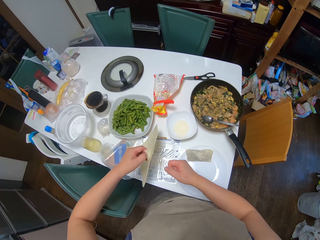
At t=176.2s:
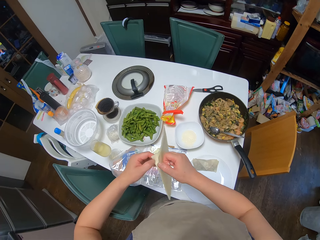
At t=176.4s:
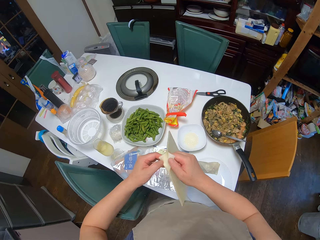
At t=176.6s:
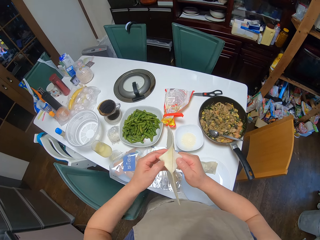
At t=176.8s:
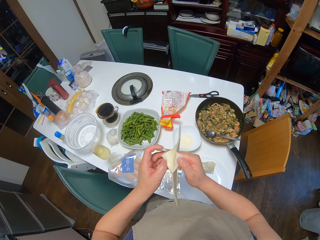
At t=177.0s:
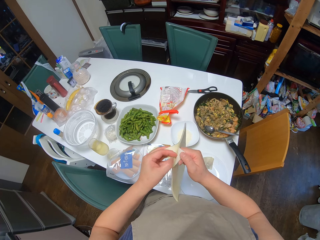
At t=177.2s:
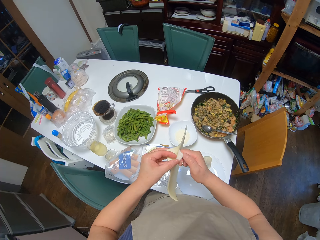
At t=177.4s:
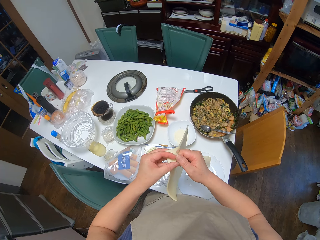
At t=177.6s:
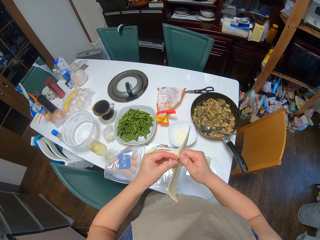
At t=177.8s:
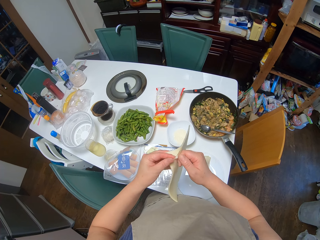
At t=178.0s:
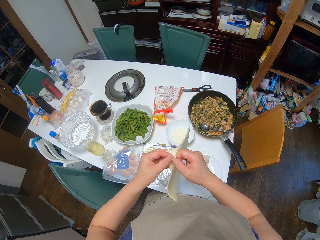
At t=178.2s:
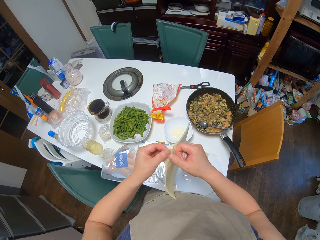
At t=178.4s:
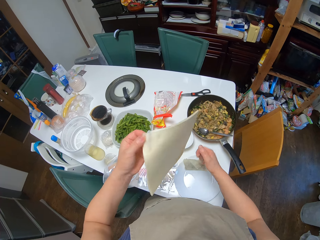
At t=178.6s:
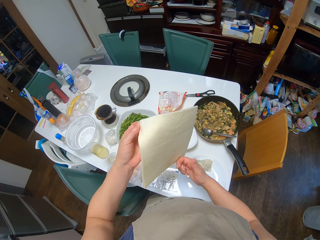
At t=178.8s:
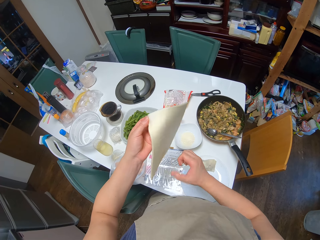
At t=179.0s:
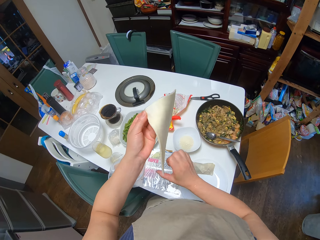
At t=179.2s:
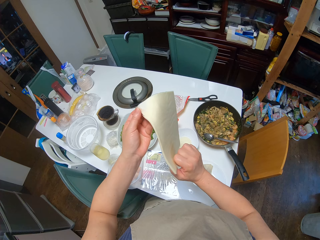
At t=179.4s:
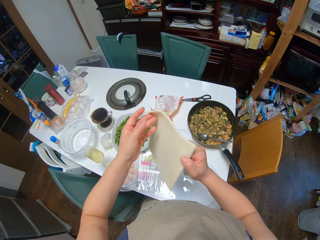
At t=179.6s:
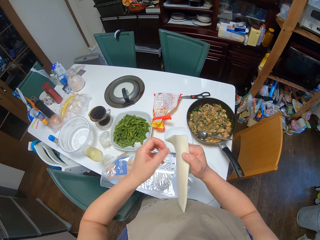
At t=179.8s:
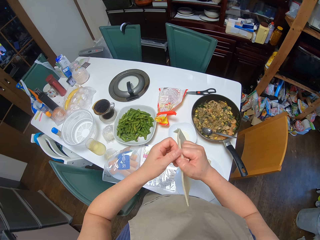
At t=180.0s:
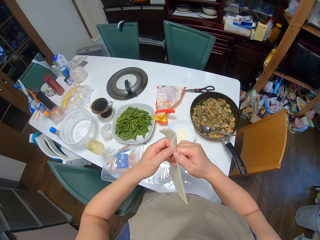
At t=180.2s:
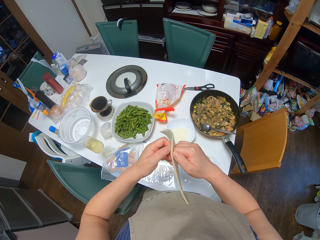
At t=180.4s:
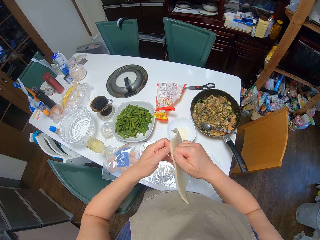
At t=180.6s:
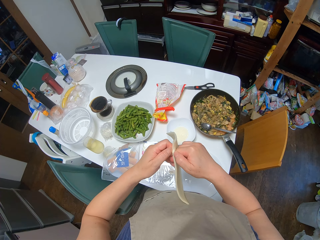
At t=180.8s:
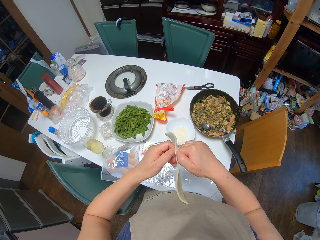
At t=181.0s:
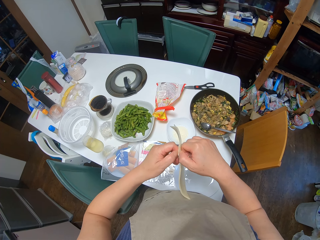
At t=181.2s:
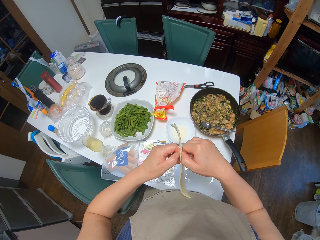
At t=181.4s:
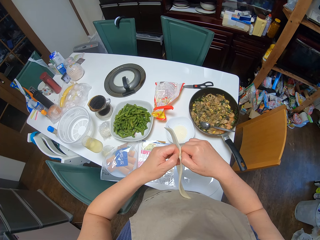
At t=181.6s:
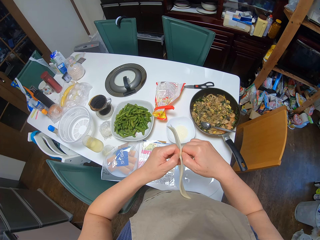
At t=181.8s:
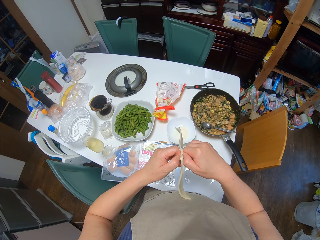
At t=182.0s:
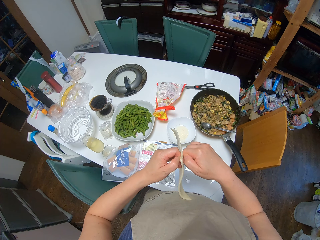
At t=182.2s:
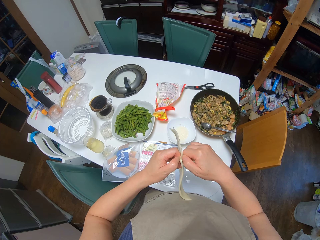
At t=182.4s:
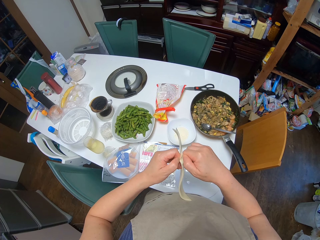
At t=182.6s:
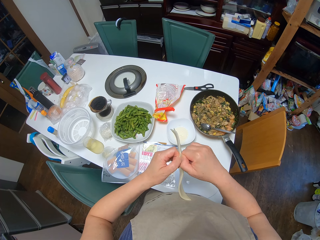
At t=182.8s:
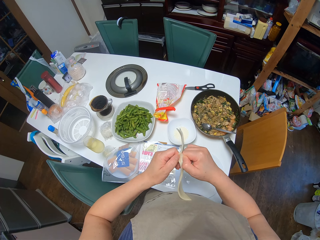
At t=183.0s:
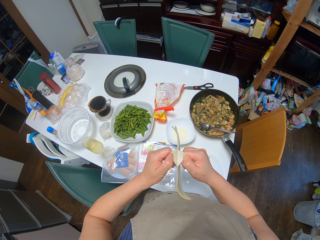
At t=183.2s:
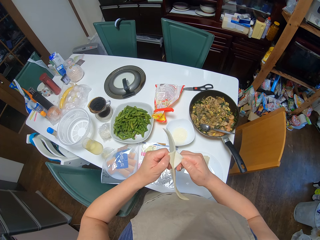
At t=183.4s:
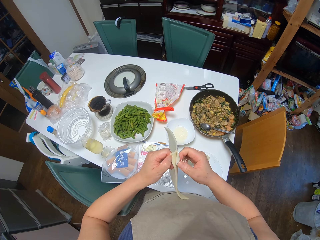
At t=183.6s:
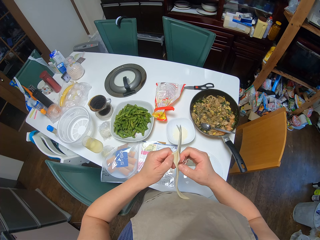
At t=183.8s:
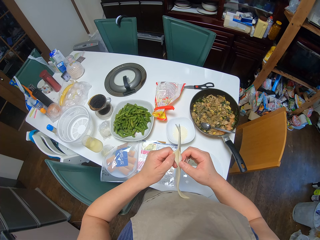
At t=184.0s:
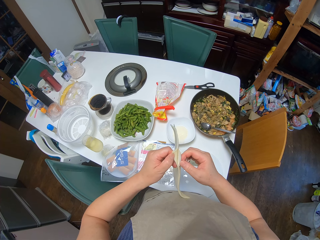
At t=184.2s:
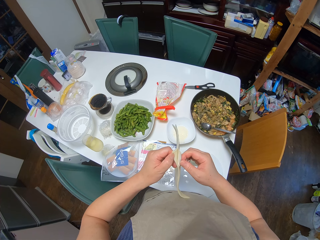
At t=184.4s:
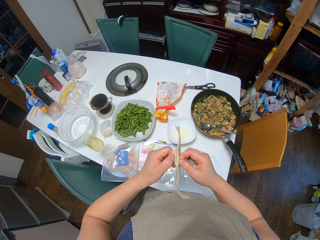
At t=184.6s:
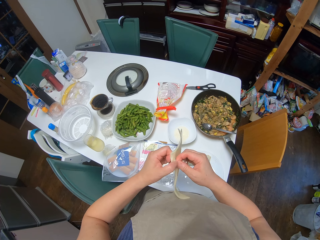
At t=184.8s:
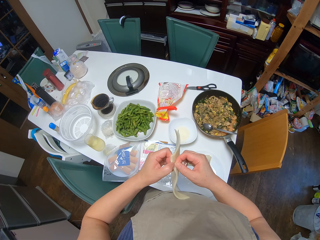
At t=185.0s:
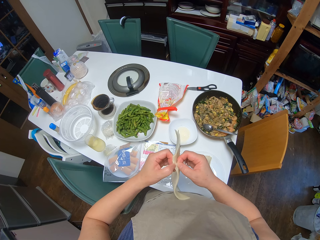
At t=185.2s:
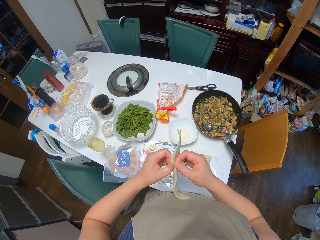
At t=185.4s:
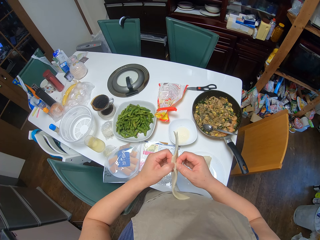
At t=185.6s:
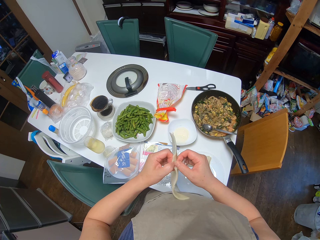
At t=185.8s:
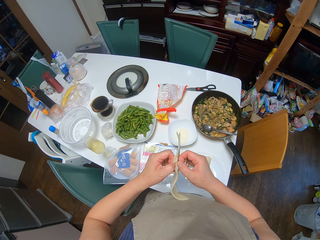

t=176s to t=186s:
The camera wearer takes the paper. They pull out one of the sheets. They turn the paper.

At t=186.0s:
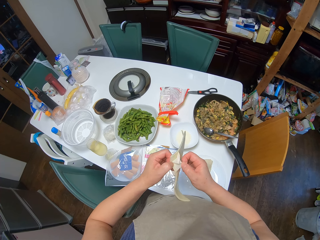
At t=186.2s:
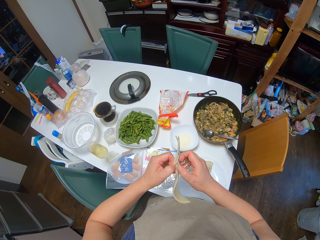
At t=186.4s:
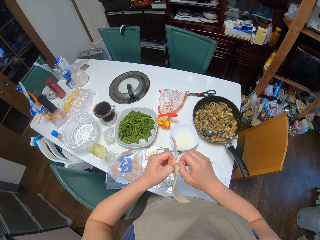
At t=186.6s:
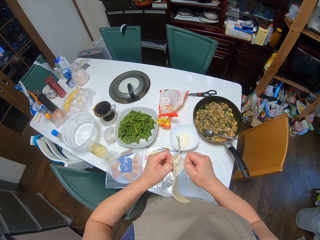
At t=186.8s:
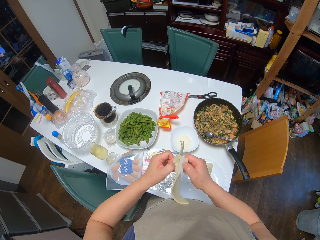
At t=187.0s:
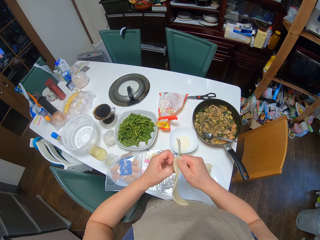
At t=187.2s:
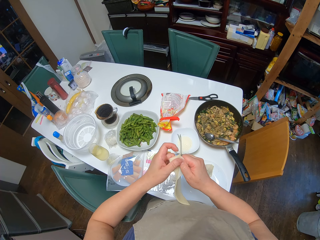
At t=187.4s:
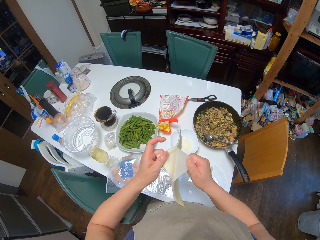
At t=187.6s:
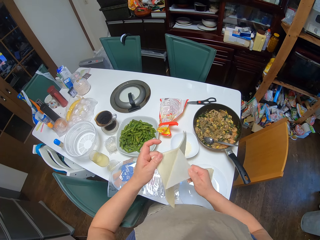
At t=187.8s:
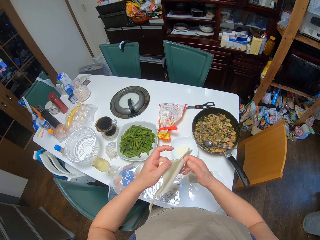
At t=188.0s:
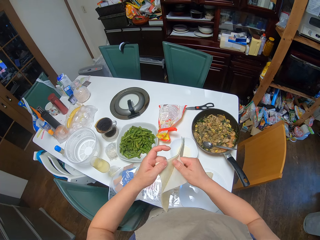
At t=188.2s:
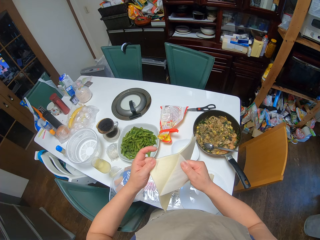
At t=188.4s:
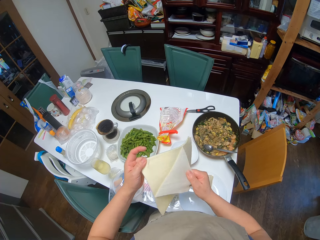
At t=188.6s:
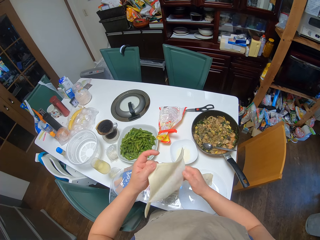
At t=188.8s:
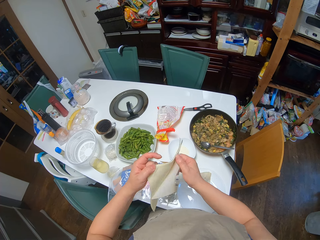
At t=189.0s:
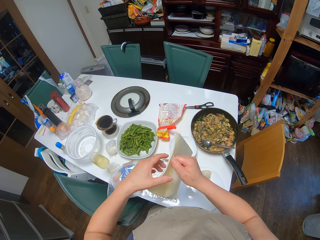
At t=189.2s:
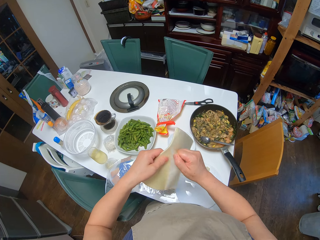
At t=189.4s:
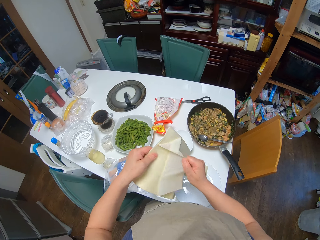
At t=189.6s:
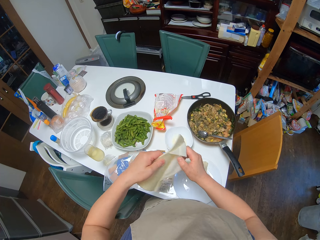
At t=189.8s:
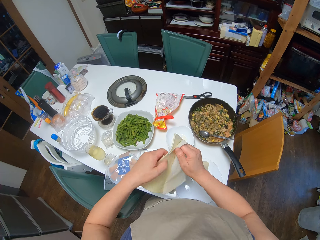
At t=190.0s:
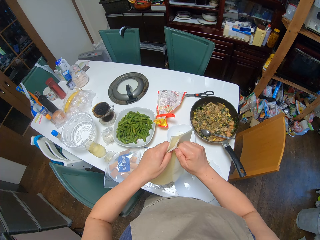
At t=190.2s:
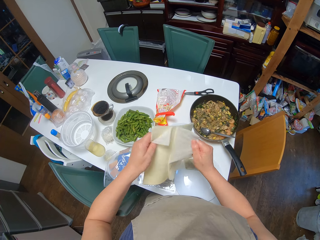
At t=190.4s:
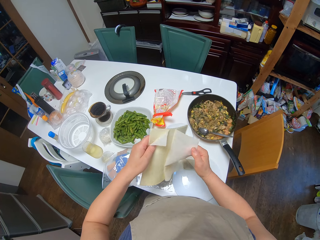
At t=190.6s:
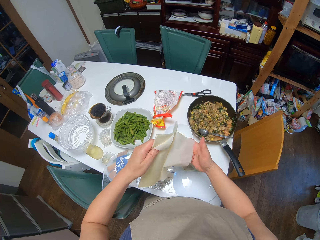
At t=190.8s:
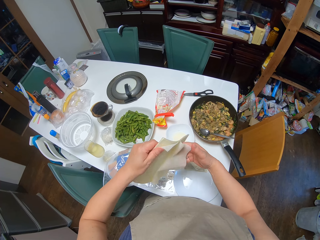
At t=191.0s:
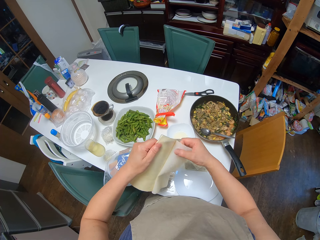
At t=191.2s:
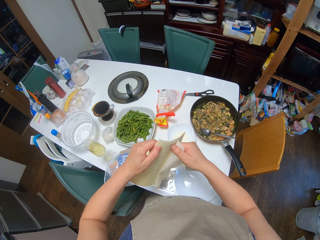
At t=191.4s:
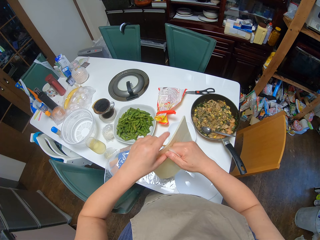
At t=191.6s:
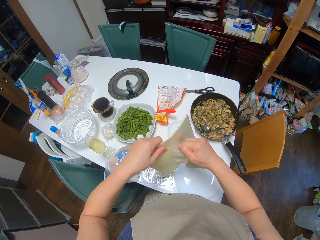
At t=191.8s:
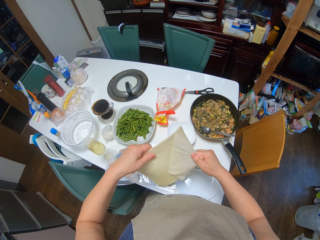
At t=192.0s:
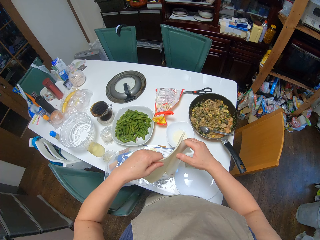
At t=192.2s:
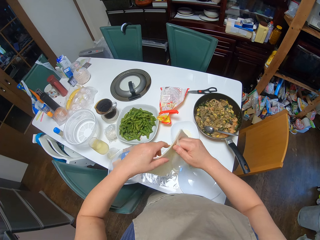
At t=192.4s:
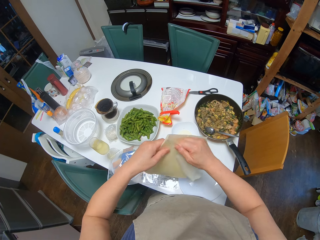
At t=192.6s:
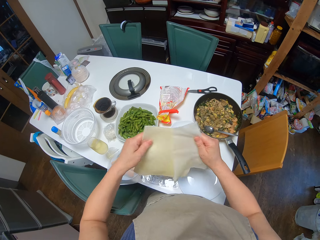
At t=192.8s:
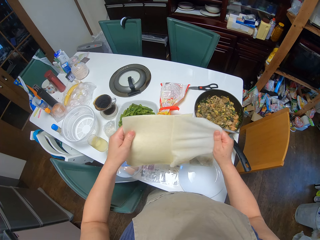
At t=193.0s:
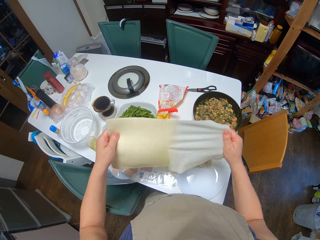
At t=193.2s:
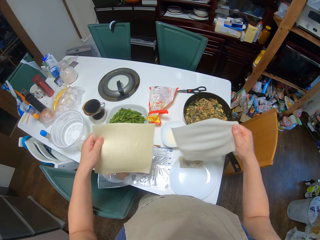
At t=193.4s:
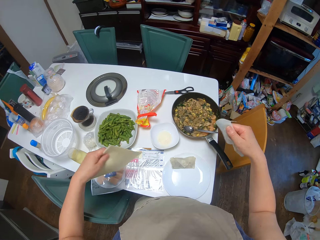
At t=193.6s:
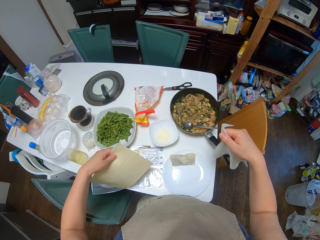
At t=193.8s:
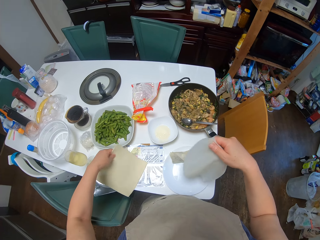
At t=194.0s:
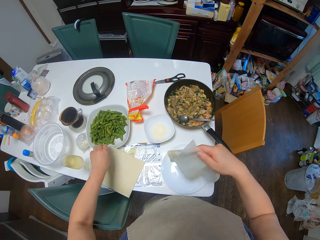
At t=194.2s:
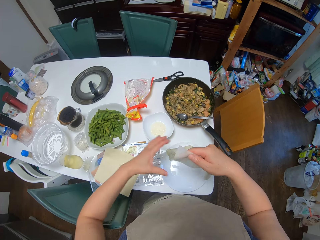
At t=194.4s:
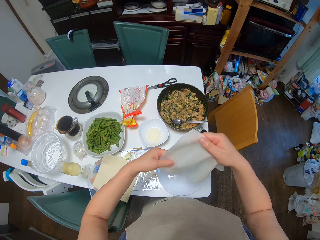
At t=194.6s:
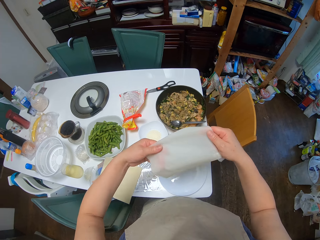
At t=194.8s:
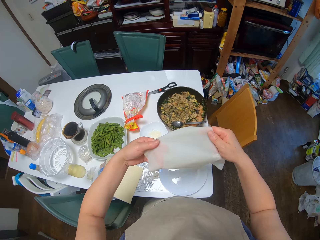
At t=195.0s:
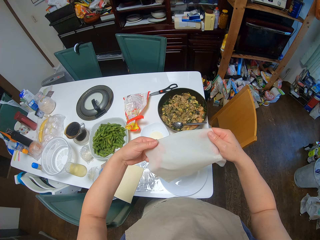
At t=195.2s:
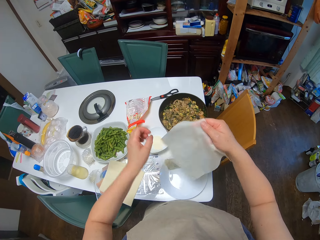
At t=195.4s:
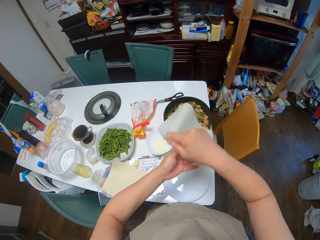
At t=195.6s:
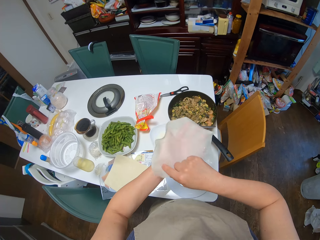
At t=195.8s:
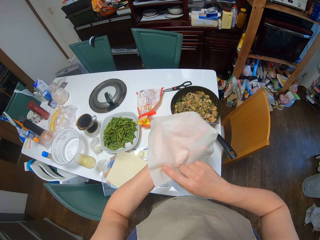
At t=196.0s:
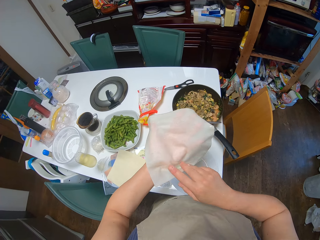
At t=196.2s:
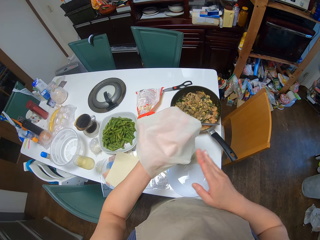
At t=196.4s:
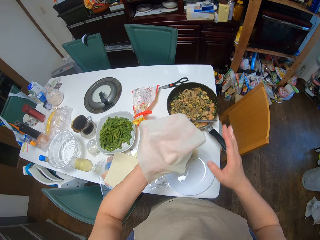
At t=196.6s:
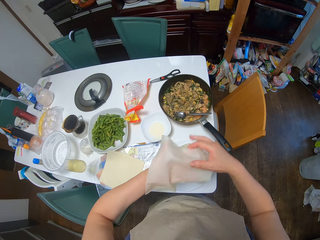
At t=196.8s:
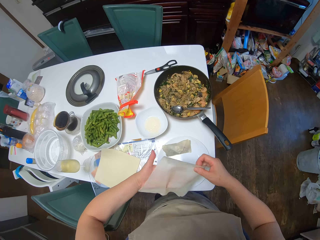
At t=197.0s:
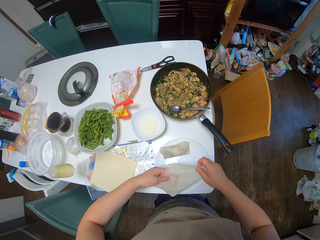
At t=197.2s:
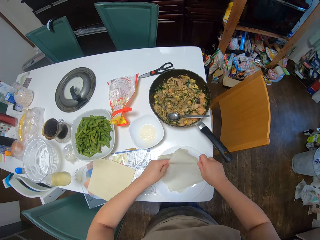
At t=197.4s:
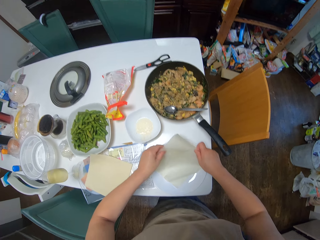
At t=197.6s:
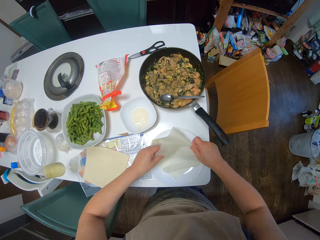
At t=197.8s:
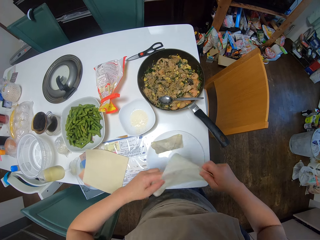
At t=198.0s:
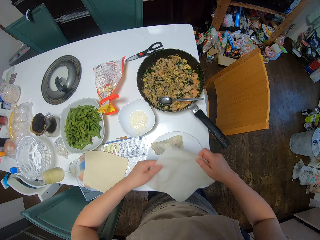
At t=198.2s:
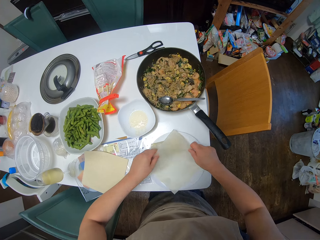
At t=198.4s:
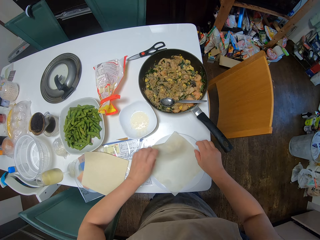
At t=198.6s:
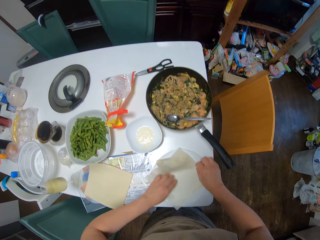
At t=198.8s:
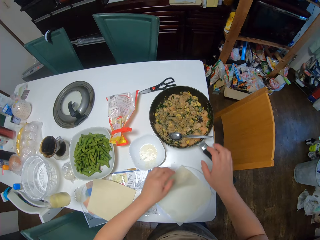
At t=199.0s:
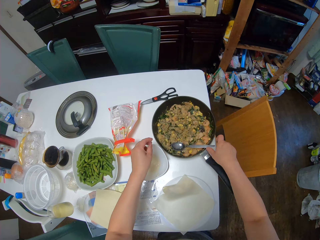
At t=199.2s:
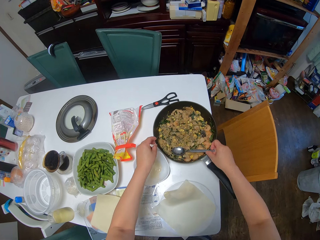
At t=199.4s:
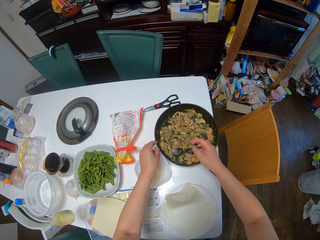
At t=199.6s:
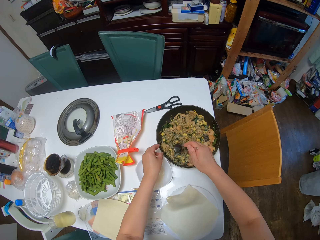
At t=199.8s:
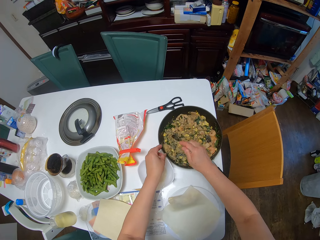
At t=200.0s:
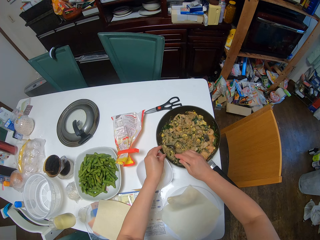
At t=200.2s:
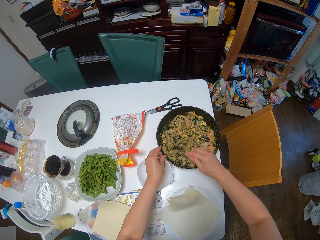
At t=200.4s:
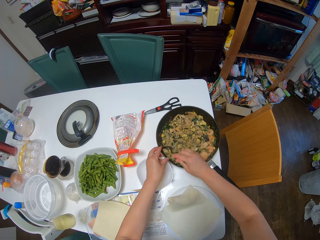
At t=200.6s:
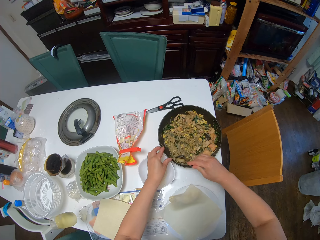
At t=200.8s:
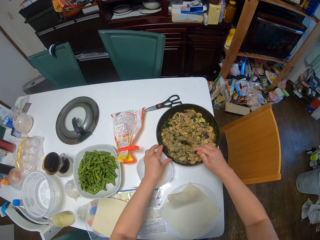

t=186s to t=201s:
The camera wearer removes a piece of paper. She drops the spring roll sheets on the table. She inspects the sheet. She places the sheet on the other plate. She picks up the spoon from the frying pan with her right hand and scoops out the filling from the frying pan with the spoon.
